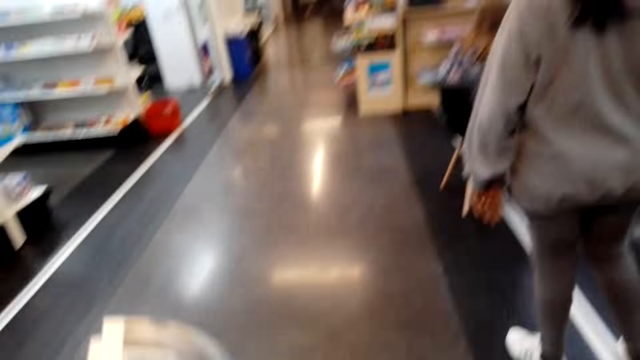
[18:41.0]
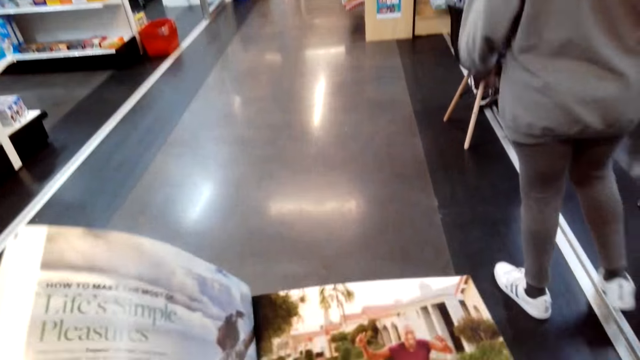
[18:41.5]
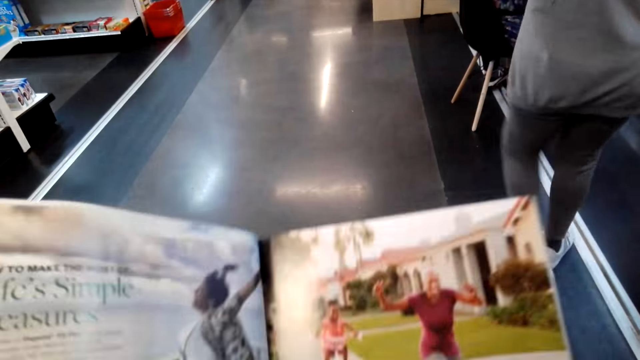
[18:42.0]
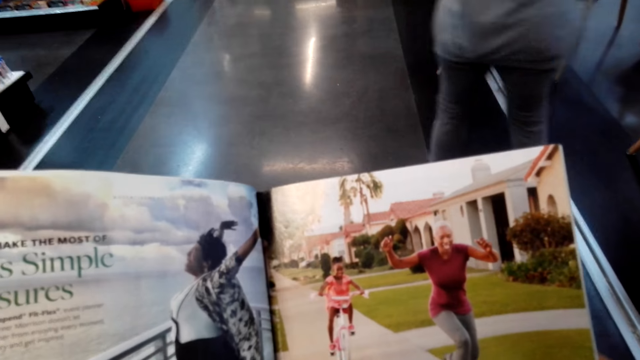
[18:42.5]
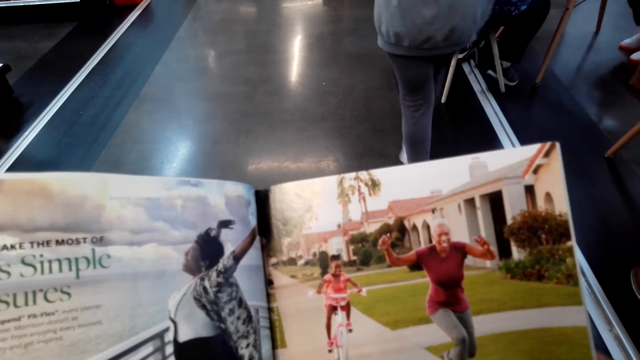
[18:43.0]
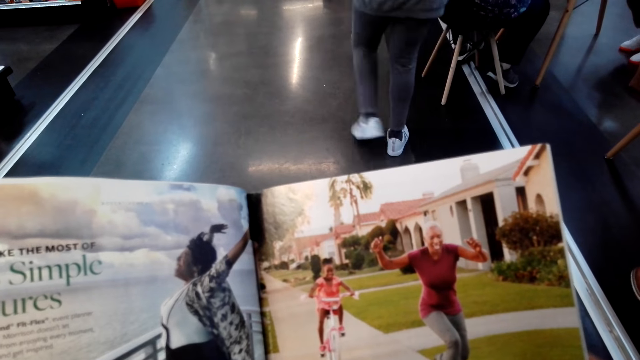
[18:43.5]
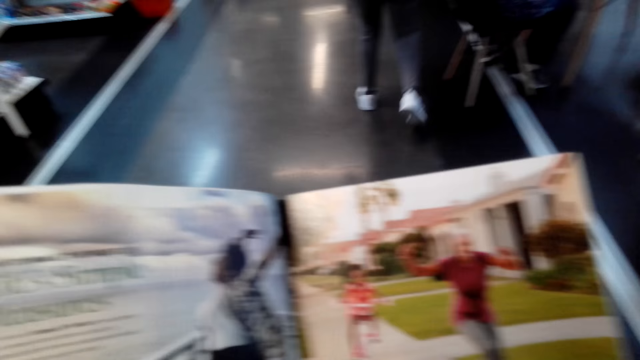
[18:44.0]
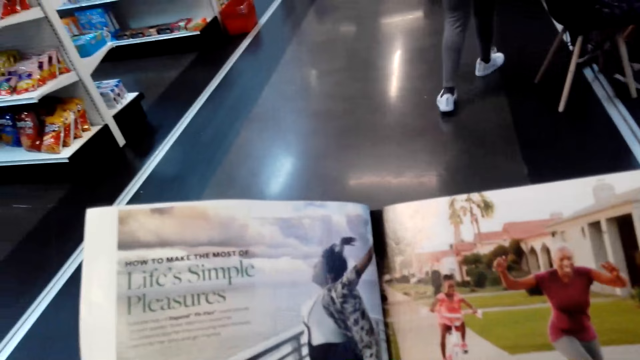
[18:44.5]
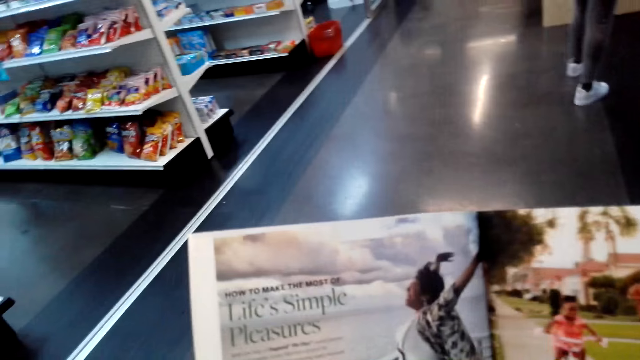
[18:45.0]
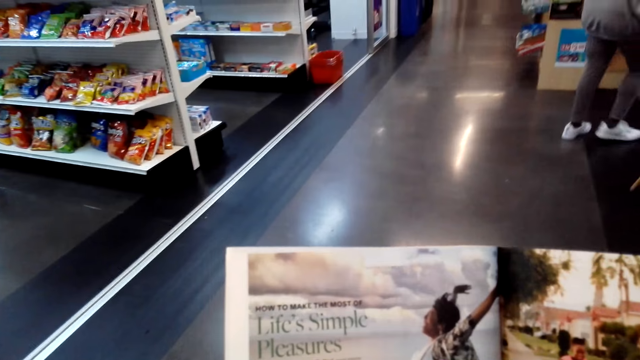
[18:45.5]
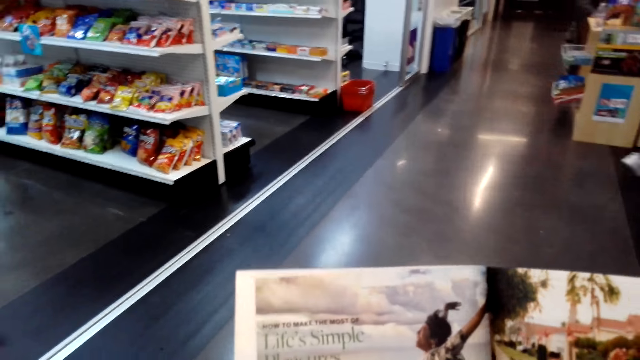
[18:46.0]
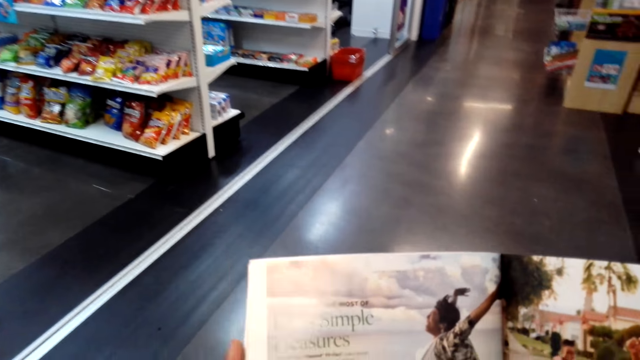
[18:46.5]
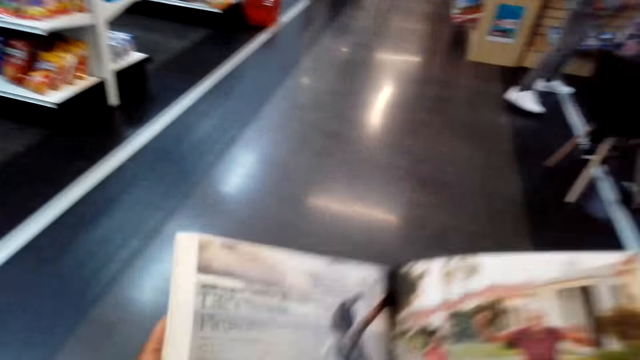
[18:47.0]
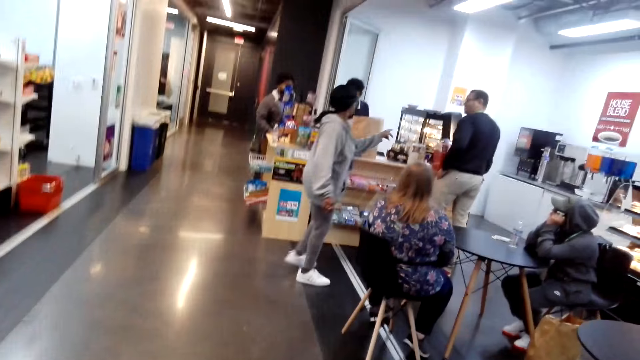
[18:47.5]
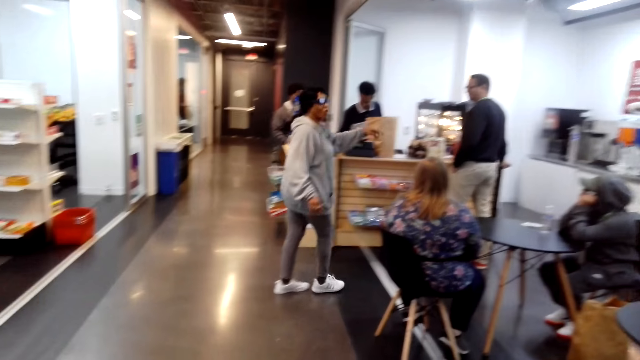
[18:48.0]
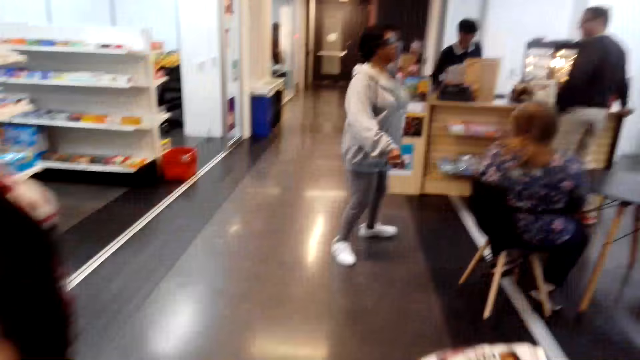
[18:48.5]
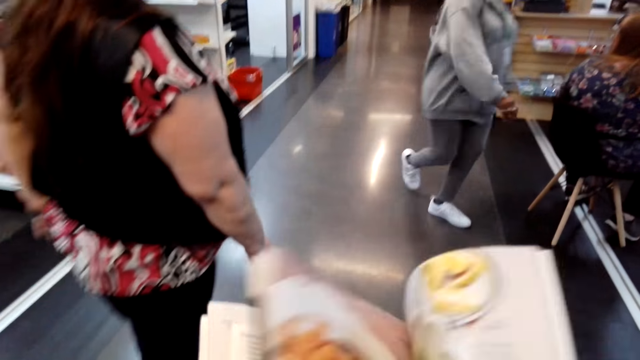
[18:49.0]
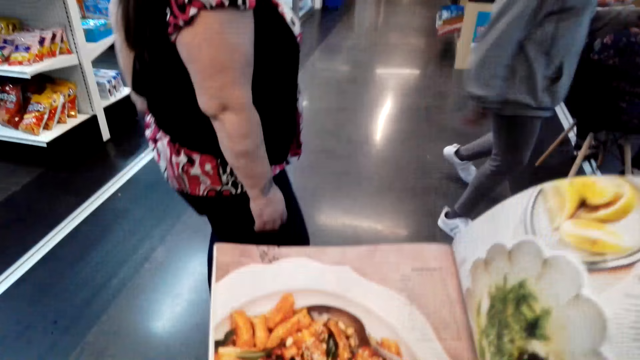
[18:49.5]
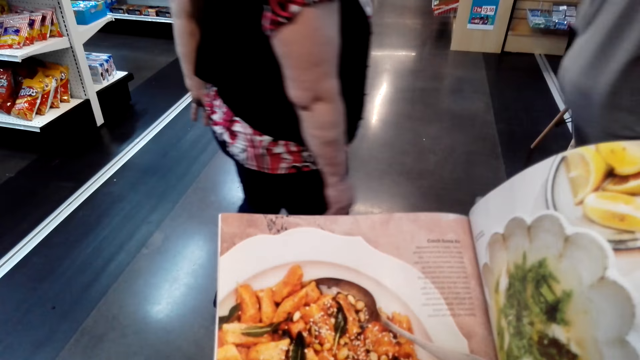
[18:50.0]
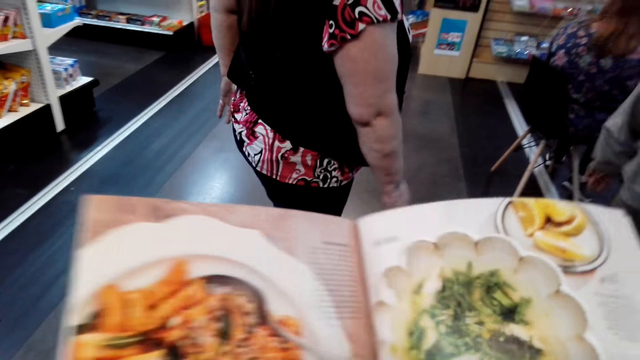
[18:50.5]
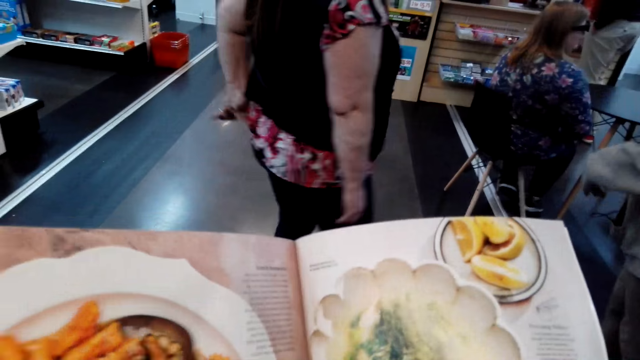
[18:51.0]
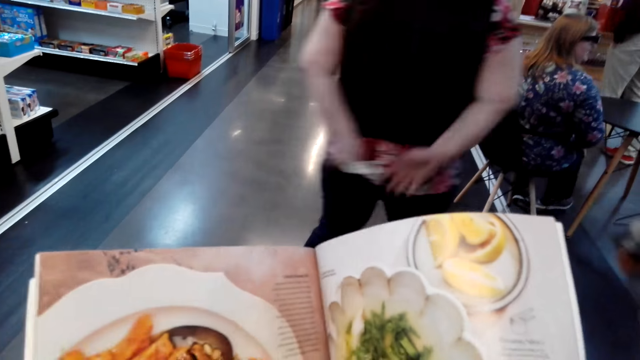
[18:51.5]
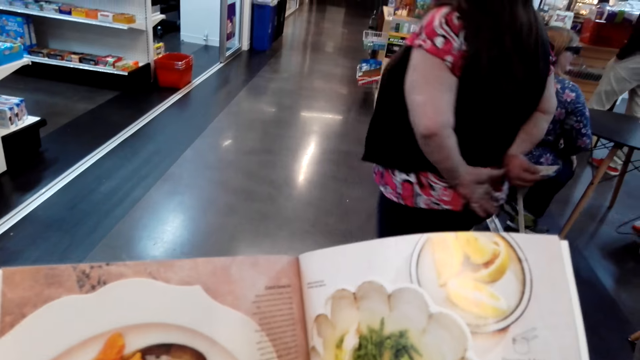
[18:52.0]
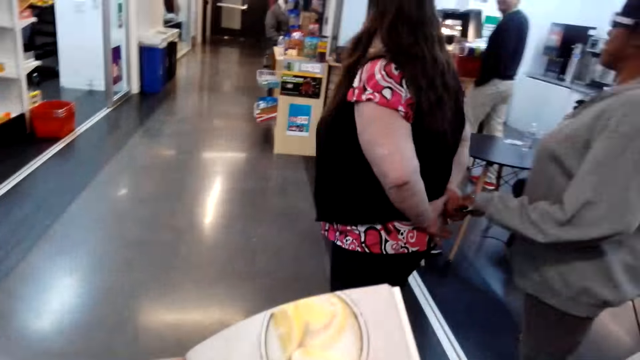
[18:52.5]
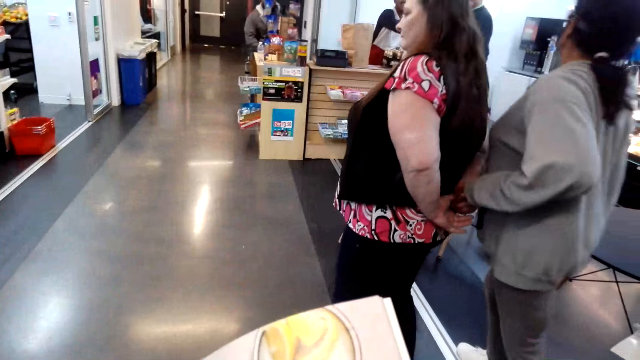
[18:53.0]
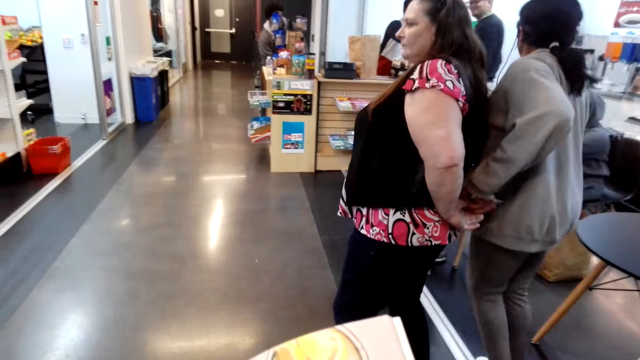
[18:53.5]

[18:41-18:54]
The camera wearer views the magazine. They look around in the supermarket. They turn a magazine page. They view the magazine.

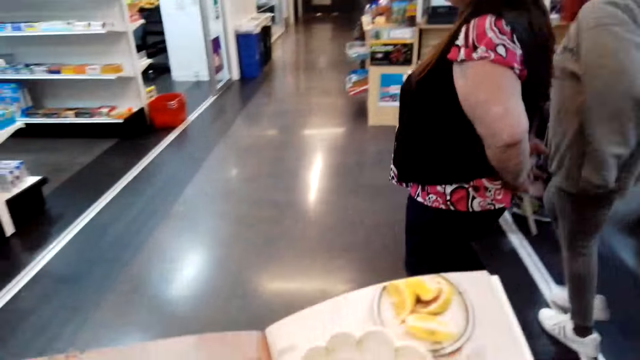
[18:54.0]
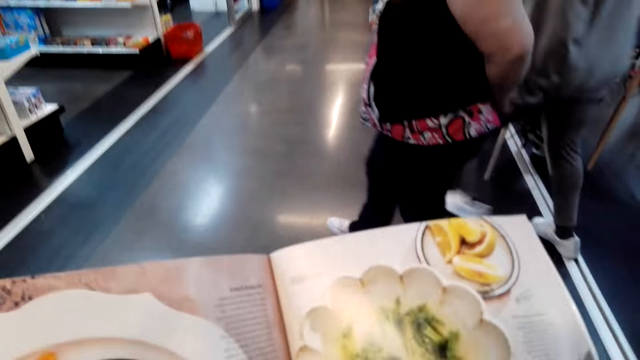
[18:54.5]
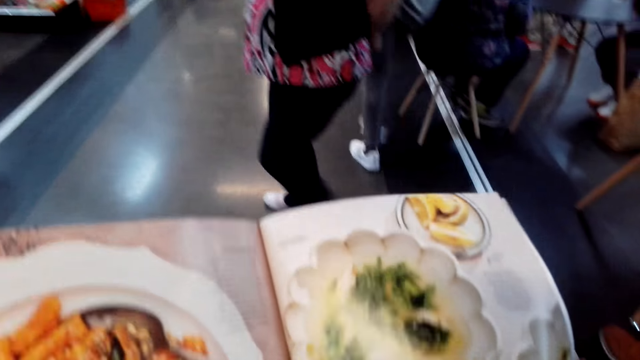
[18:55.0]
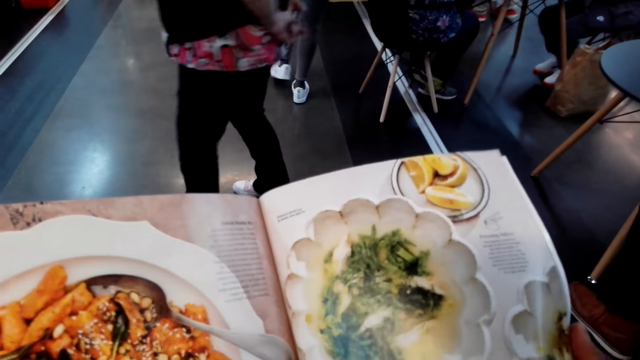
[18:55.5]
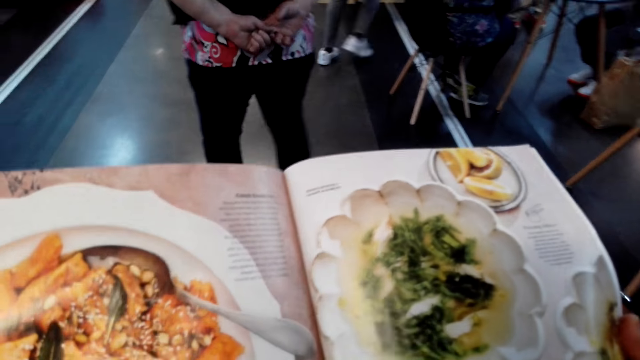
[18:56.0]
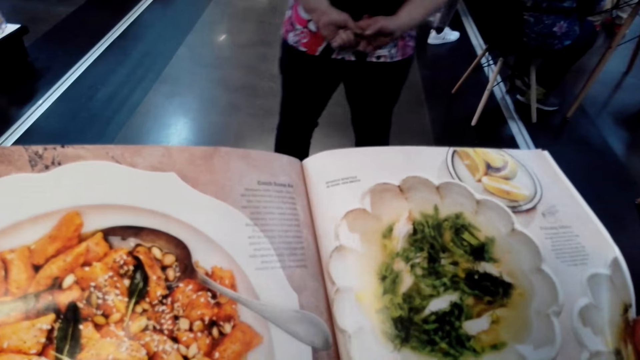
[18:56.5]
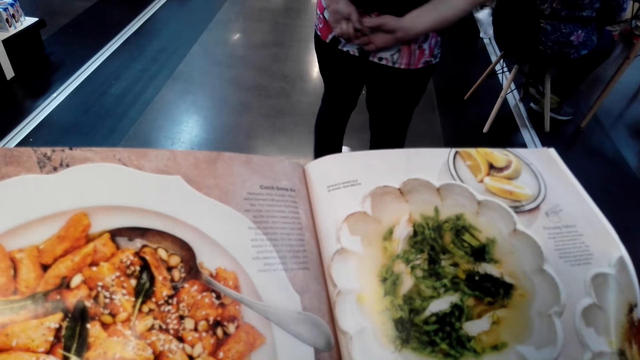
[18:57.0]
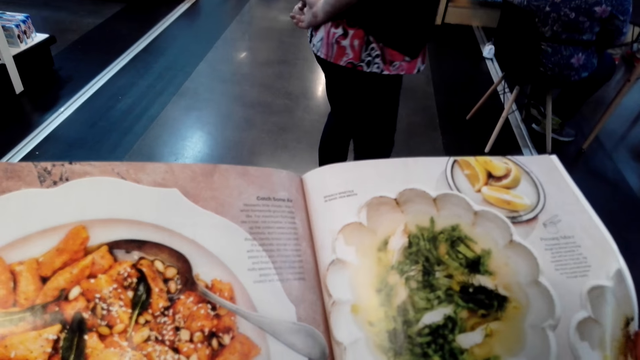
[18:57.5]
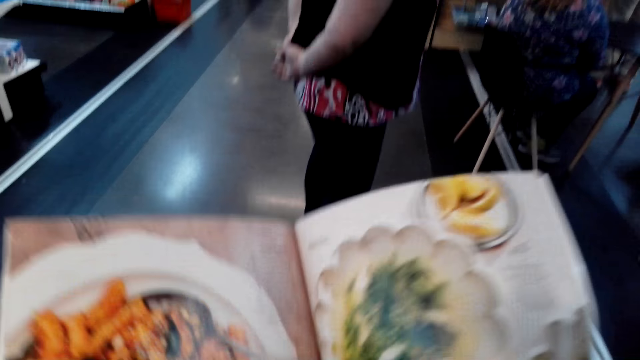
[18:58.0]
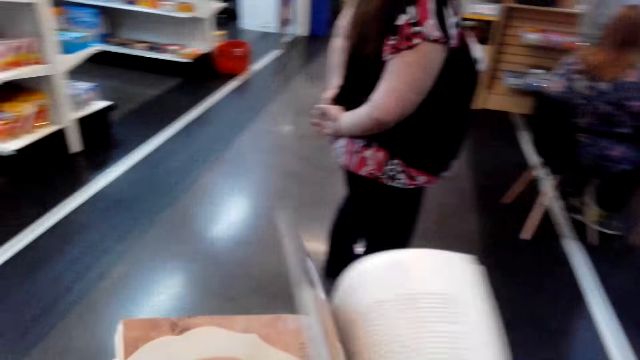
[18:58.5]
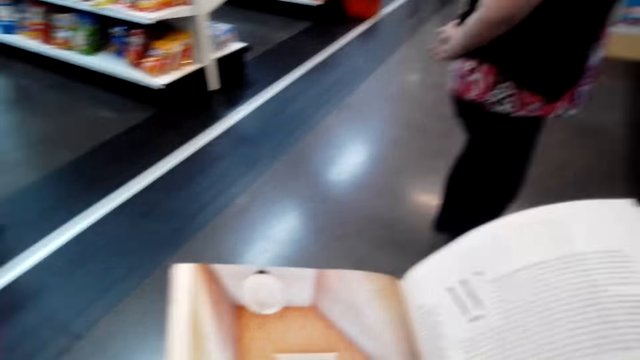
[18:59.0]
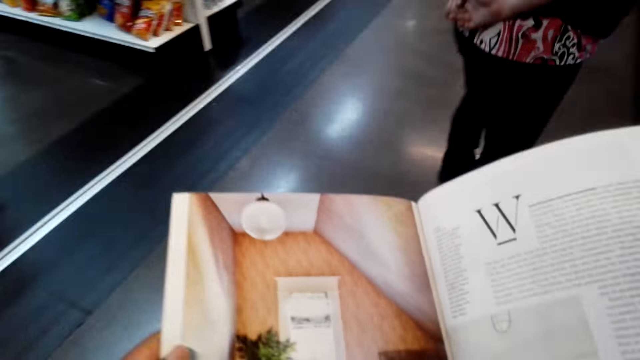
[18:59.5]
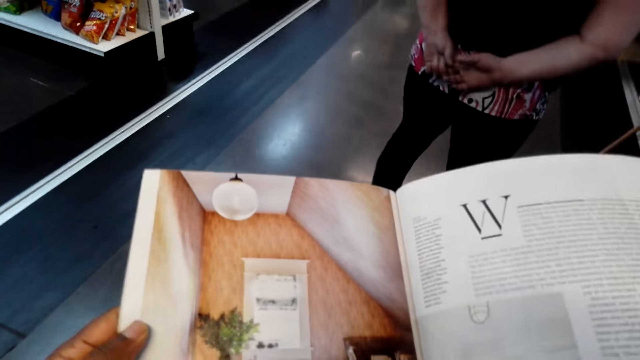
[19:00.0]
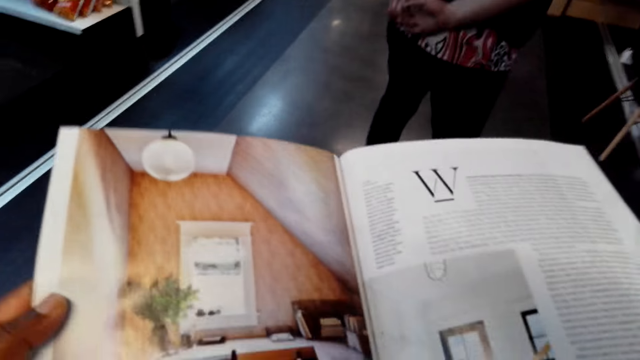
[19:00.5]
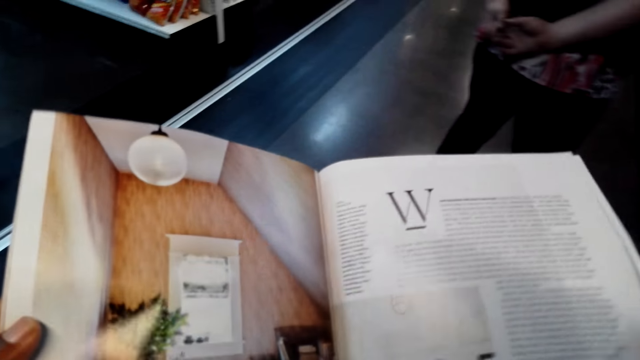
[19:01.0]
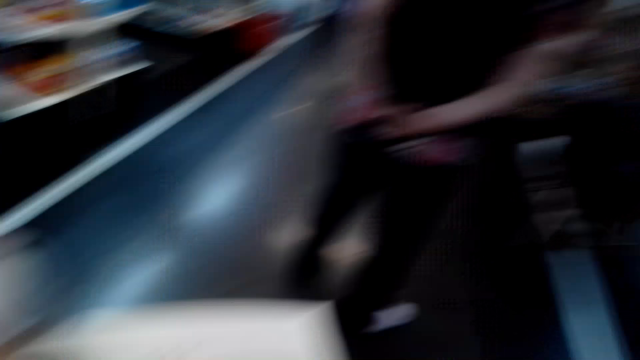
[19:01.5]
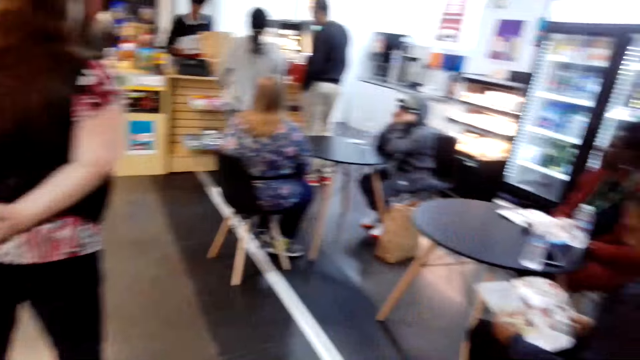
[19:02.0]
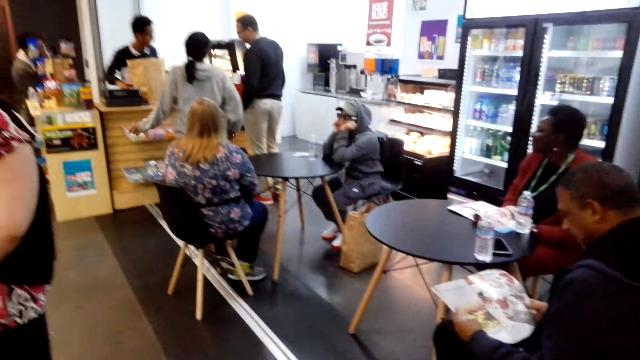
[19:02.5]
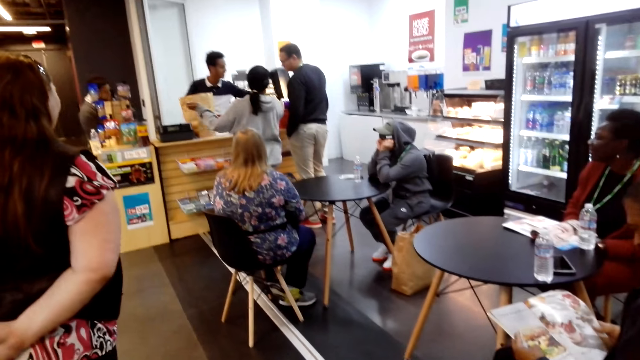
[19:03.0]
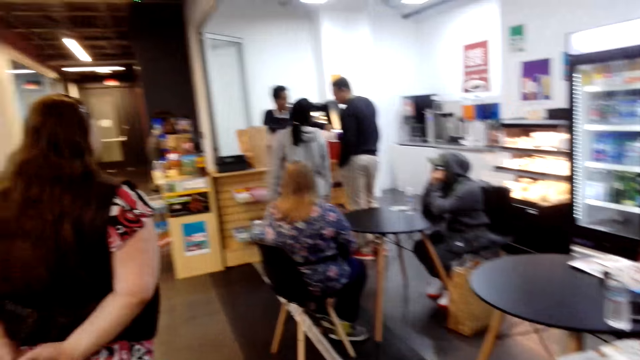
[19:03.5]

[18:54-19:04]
The camera wearer turns a magazine page. They view the magazine. They look around in the supermarket.
